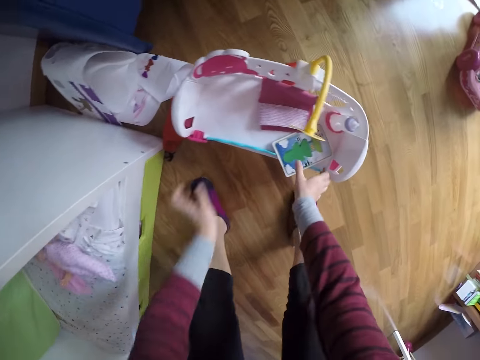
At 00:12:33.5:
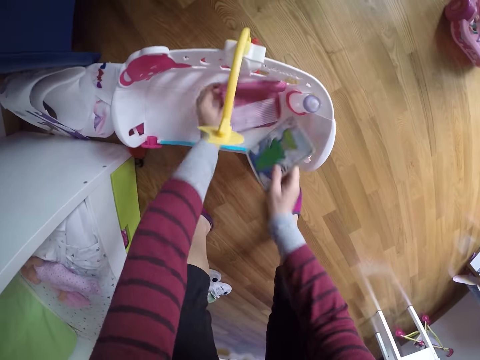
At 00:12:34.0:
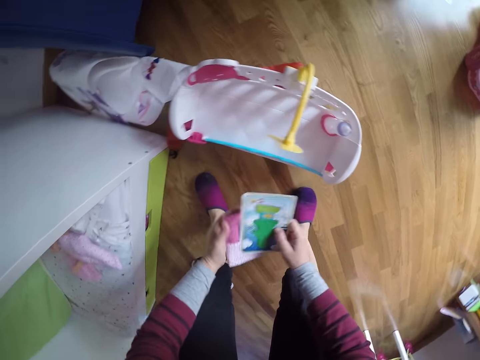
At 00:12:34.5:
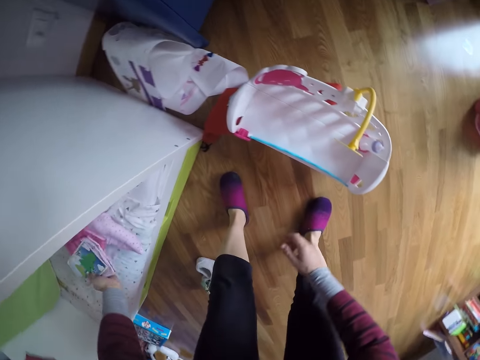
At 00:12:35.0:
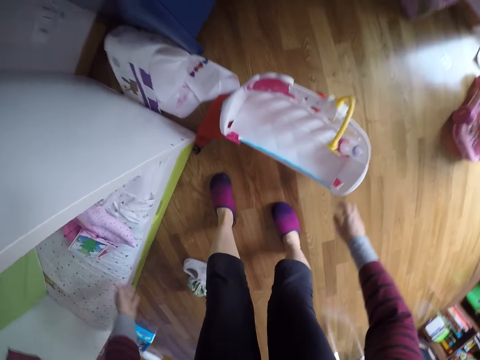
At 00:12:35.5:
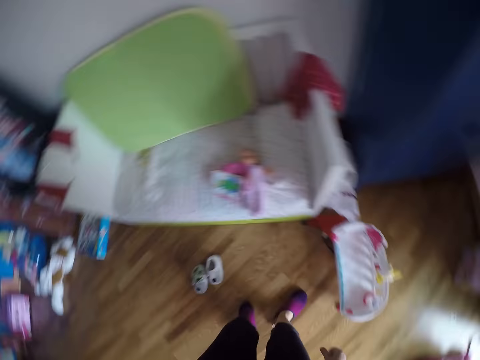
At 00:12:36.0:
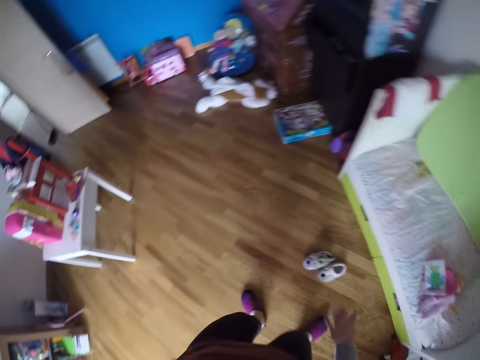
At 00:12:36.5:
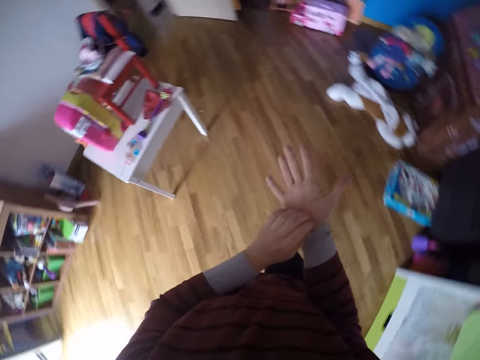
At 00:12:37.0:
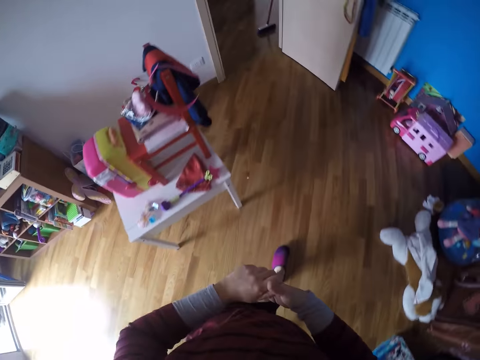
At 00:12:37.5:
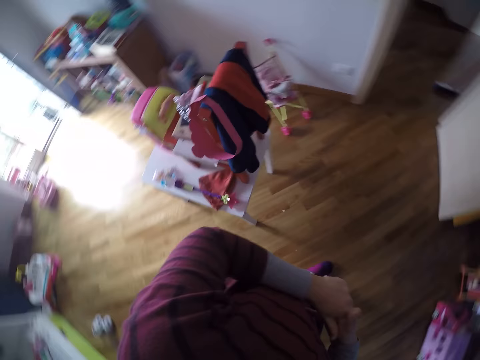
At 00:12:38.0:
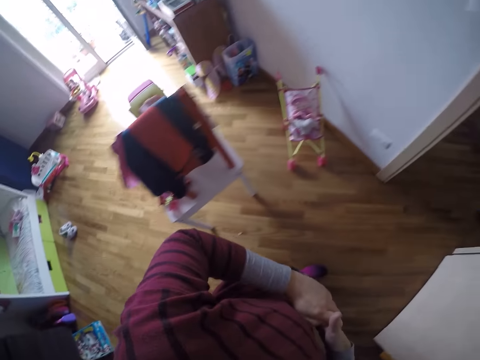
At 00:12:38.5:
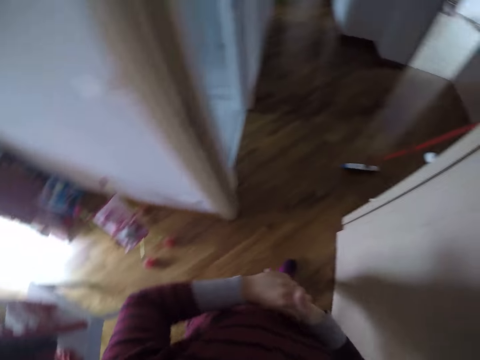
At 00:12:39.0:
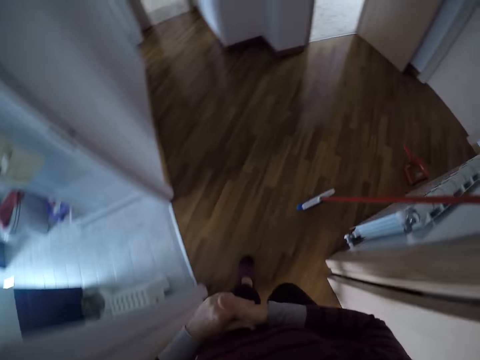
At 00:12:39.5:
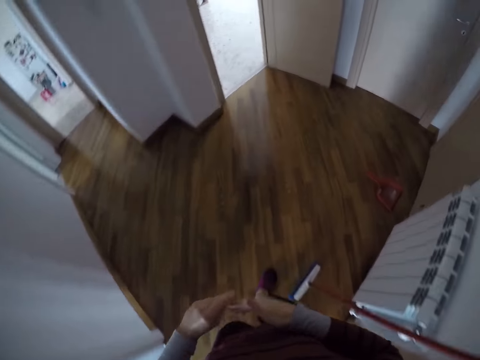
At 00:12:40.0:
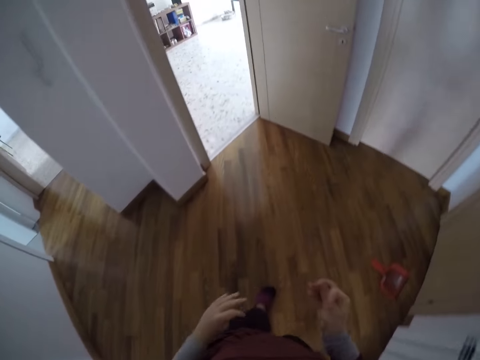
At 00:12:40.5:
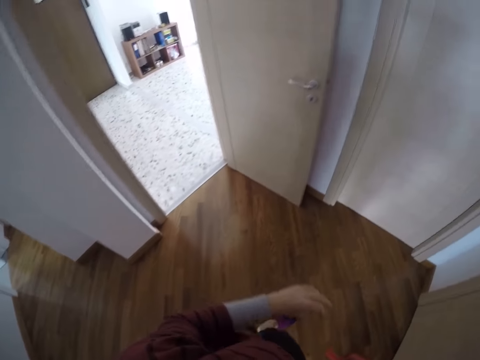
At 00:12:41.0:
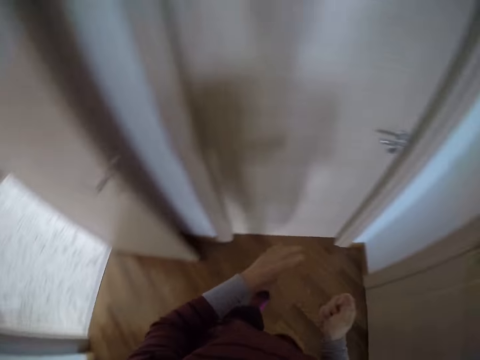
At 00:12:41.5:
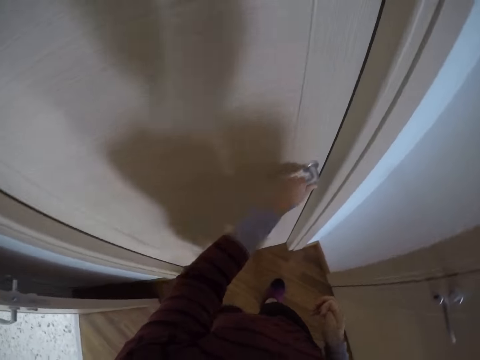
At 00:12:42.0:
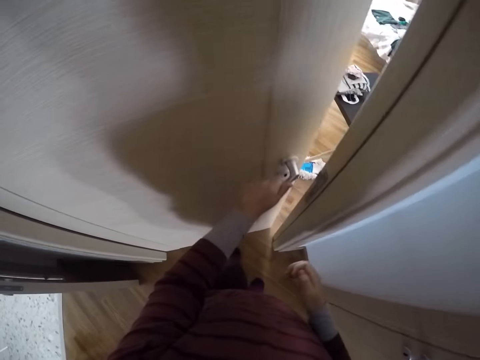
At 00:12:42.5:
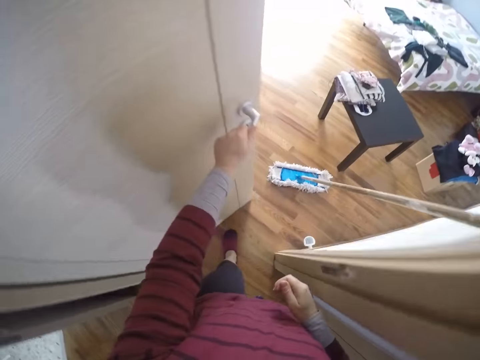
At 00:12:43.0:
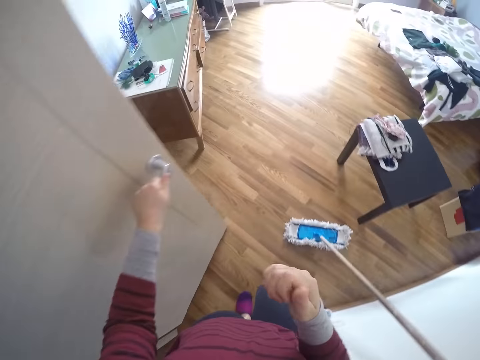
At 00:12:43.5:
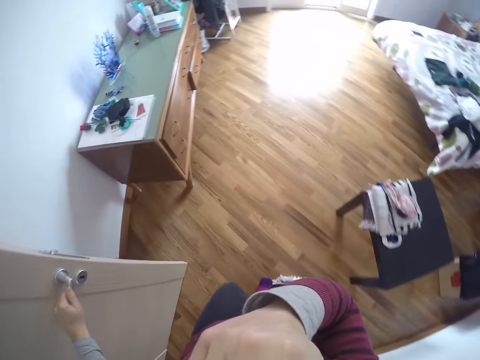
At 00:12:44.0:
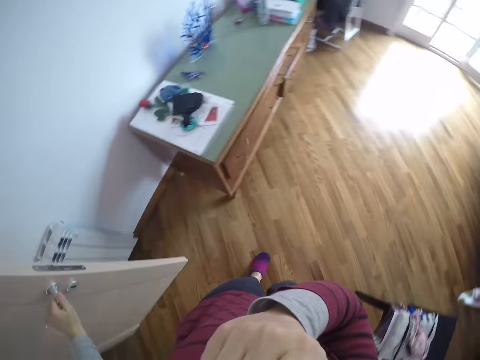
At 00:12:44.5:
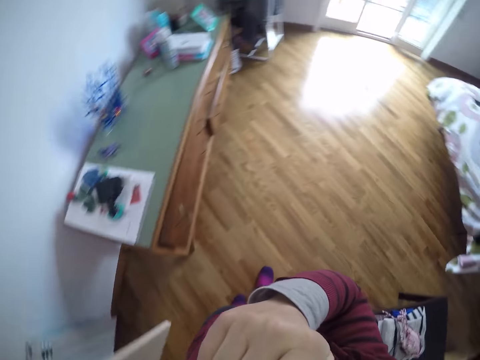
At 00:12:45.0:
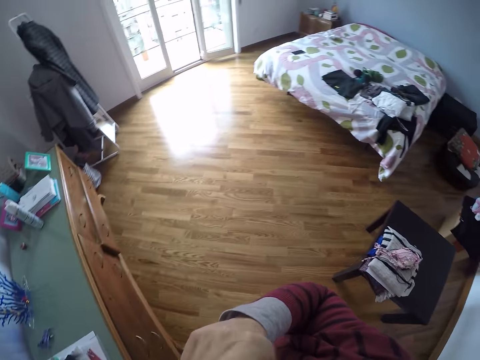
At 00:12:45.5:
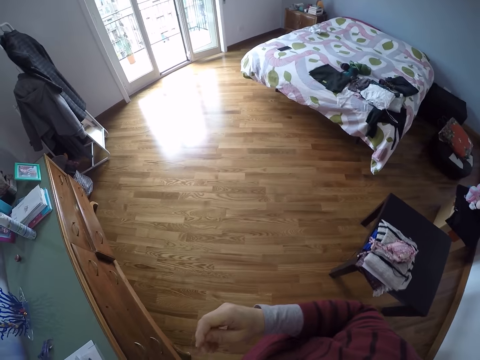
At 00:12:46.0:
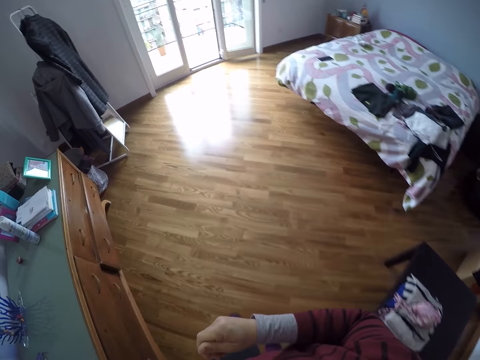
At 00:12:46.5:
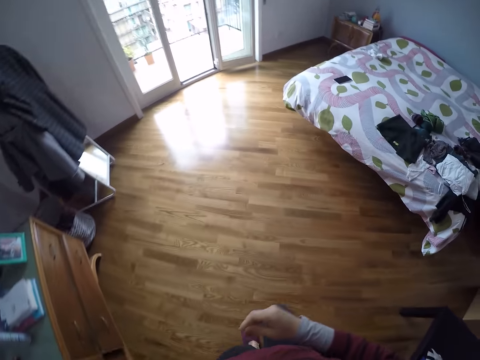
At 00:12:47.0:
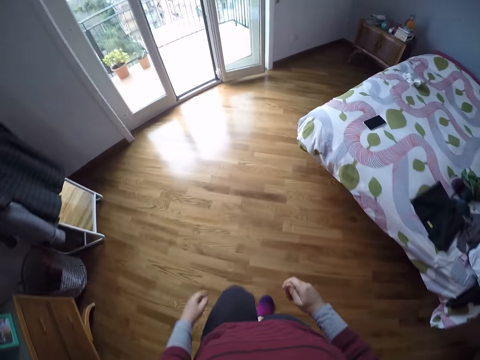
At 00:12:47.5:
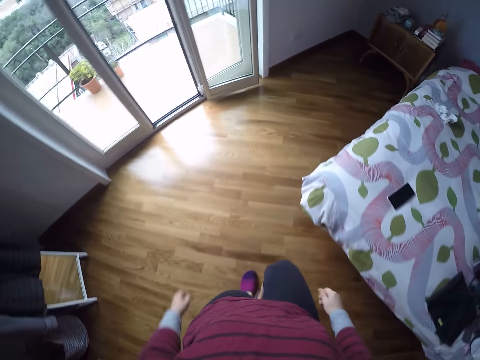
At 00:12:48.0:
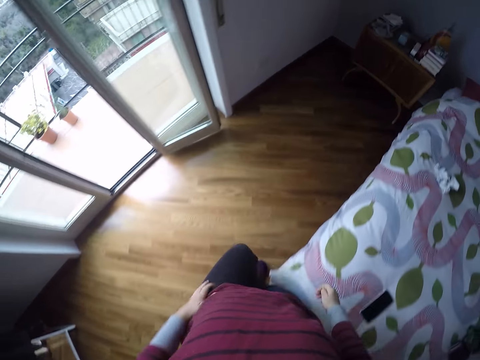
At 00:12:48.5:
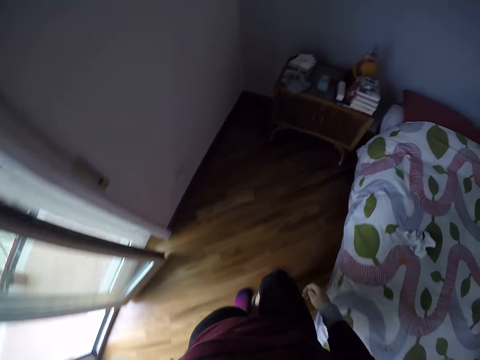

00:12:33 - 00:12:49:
The camera wearer picks up a story book and another blanket from inside the other crib with both hands. She turns around. She puts the story book and the other blanket on the first baby crib with both hands. She stands up and walks around. She scratches her hand. She walks to the other room. She straightens her right hand with her left hand. She opens the door of the other room with her left hand. She walks around and scratches her face. She cleans her nose with her right hand. She walks around, looks around and walks around.

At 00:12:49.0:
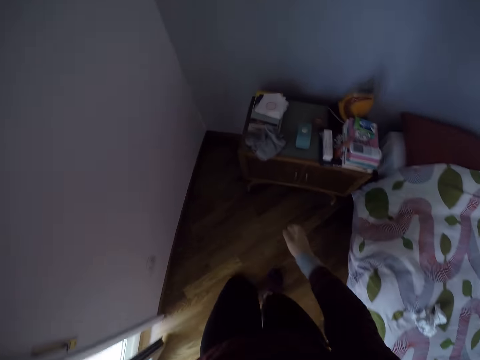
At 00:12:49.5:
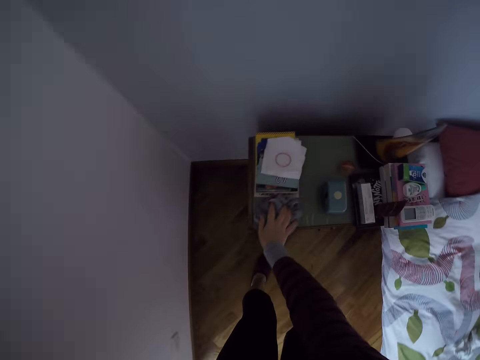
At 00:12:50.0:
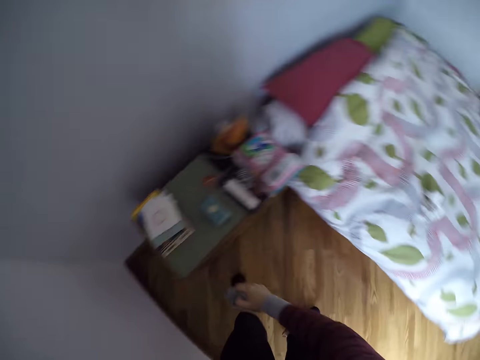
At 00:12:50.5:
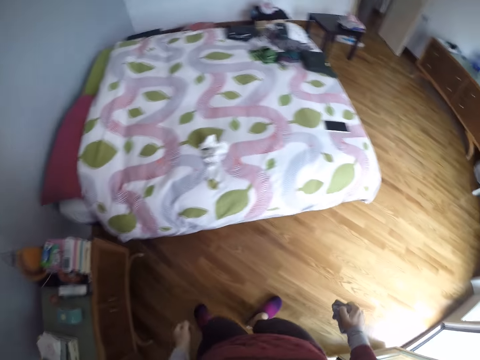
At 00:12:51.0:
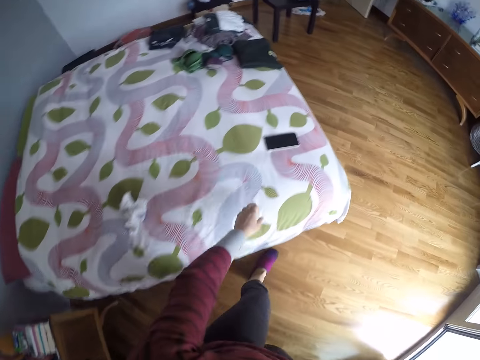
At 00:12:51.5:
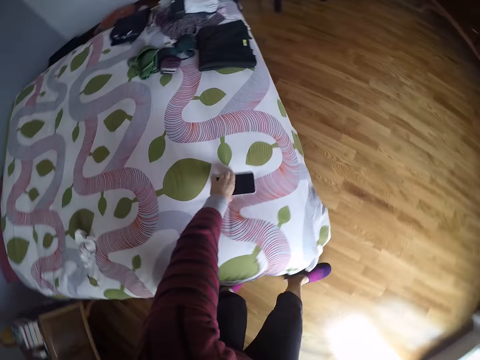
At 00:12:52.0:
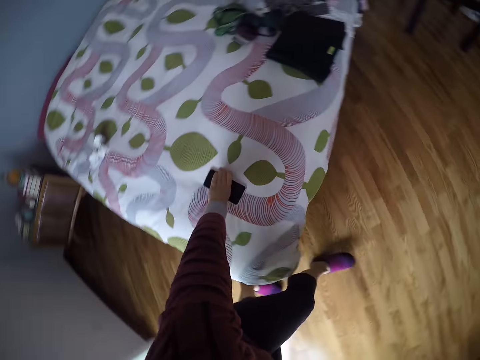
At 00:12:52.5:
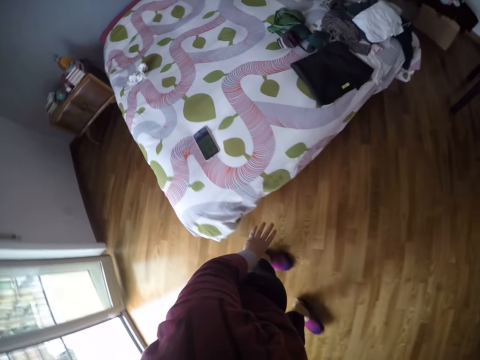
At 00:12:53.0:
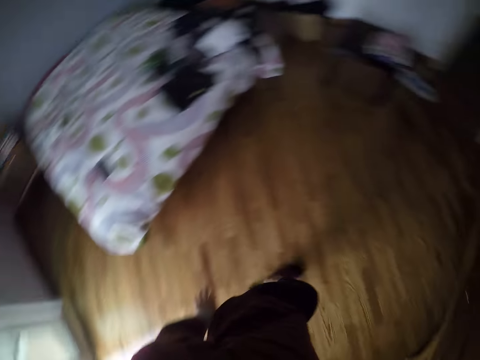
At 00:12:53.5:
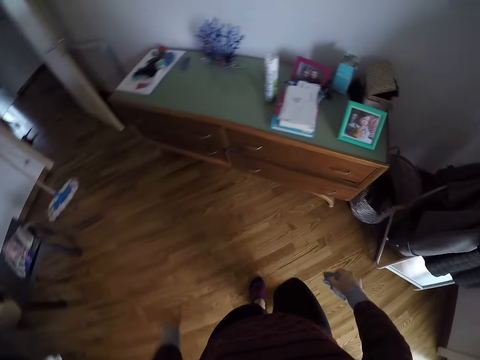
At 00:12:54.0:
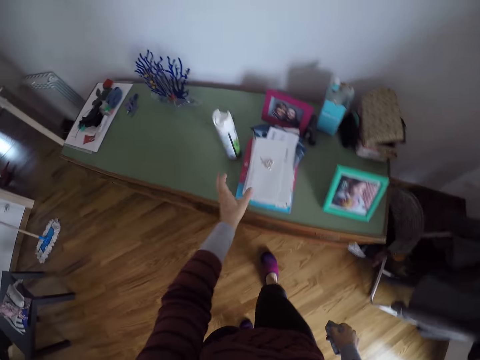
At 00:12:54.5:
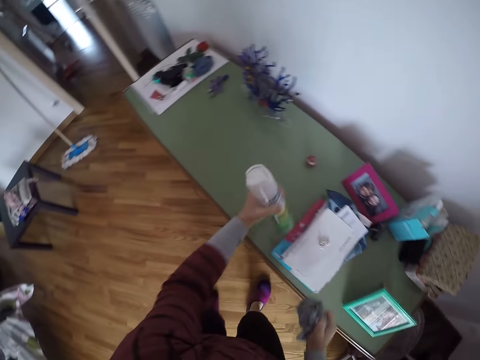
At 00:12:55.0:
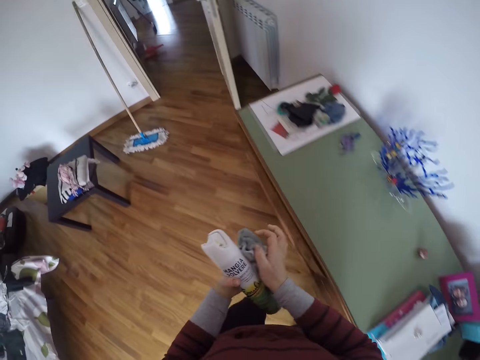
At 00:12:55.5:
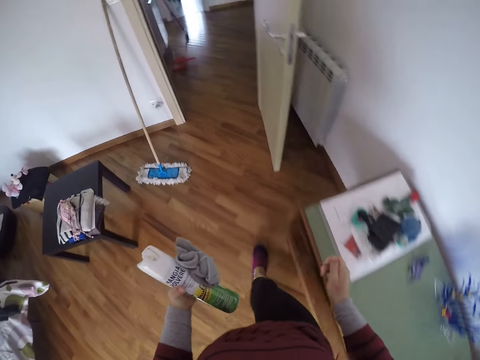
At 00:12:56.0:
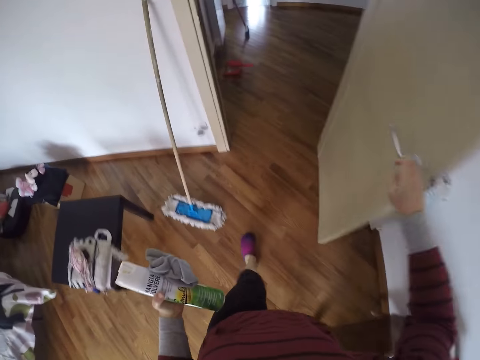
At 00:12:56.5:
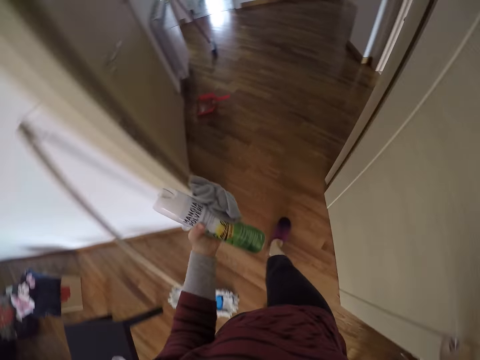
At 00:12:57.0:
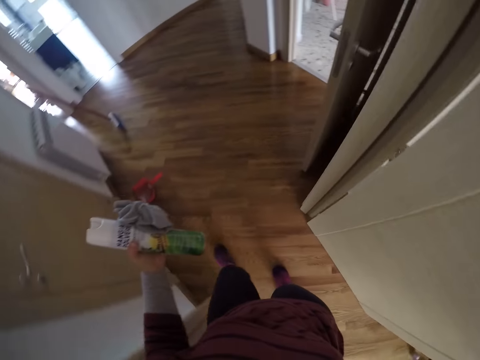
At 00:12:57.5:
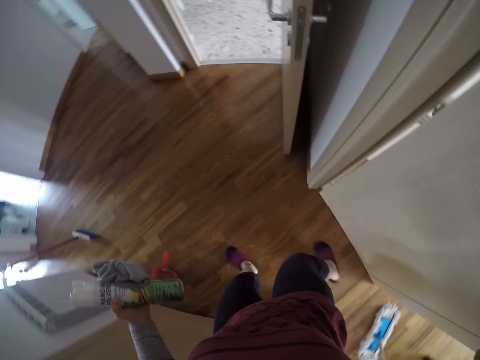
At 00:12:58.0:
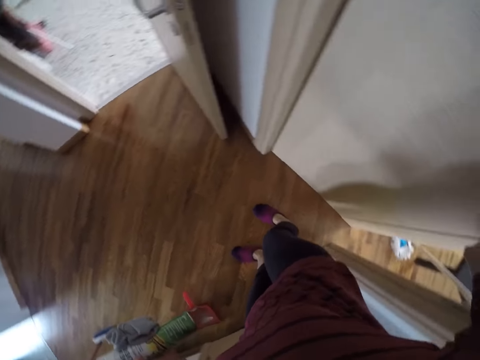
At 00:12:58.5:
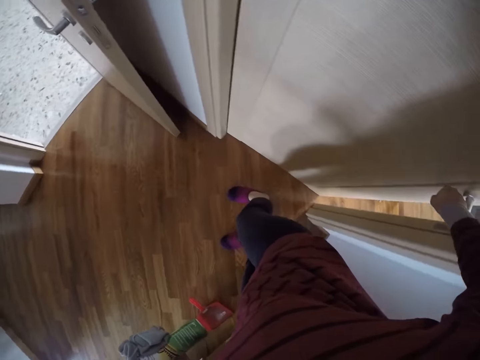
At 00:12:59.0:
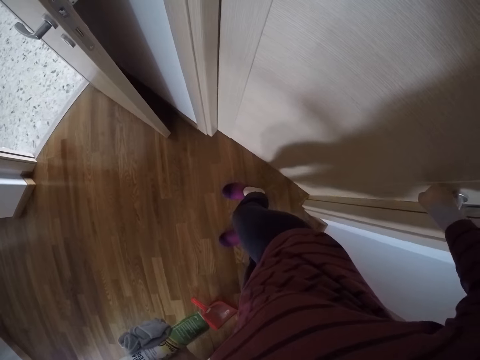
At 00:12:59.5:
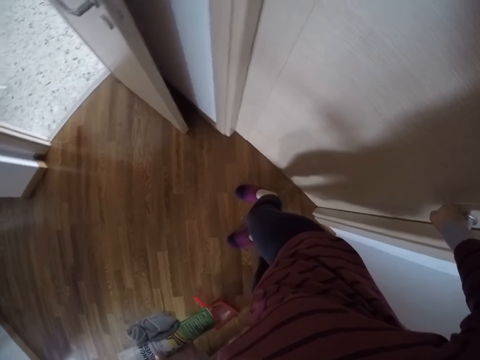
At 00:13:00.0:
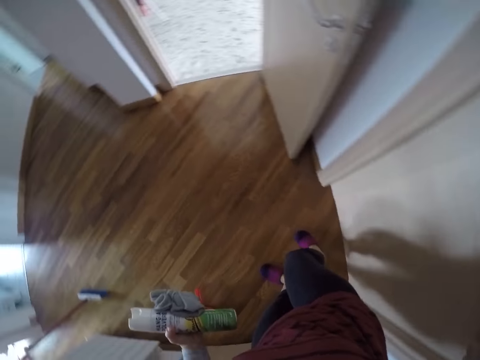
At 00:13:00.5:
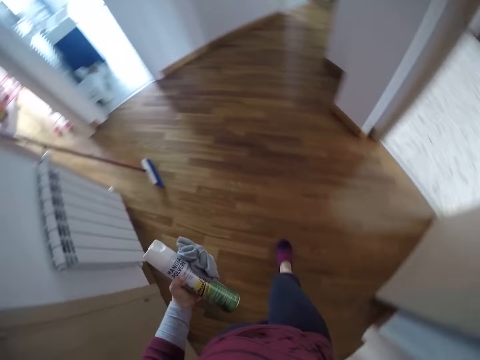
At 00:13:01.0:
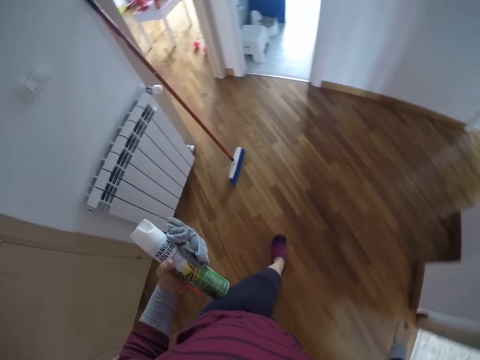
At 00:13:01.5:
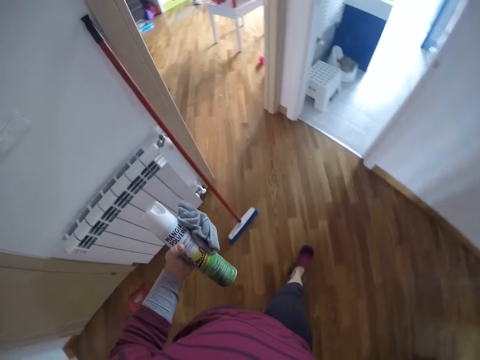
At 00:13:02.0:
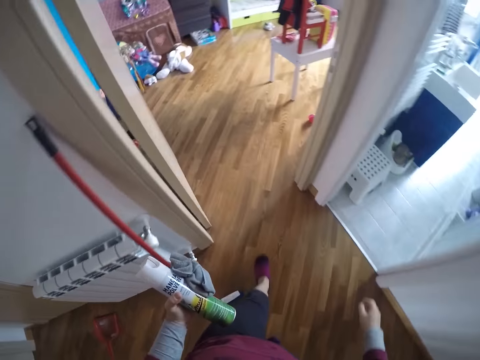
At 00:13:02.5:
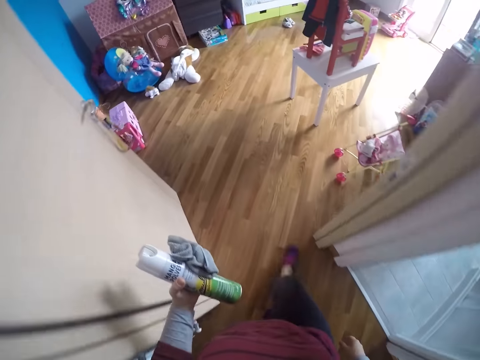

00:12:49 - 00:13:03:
The camera wearer picks up a towel from the top of a bed stool in the other room with her right hand. She turns around. She stretches her hand. She operates a smart phone on a bed with her left hand. She walks around. She picks up a disinfectant spray from the top of a cupboard of the other room with her left hand. She picks up the hand towel with the other hand. She walks around. She closes the door of the other room with her right hand. She walks around. She walks into the first room.
